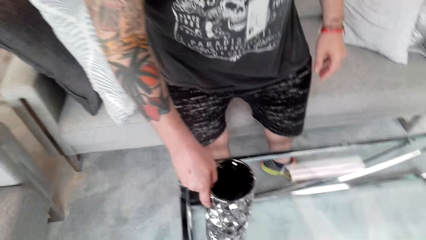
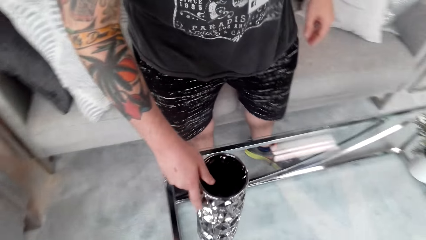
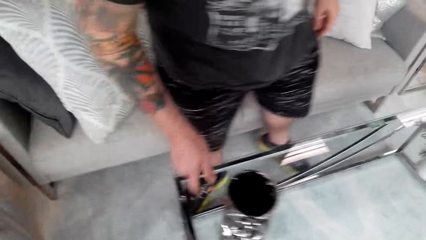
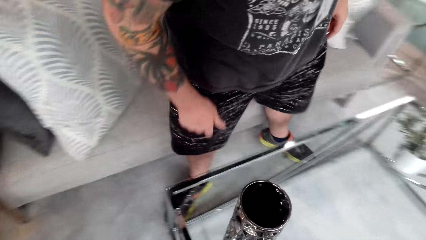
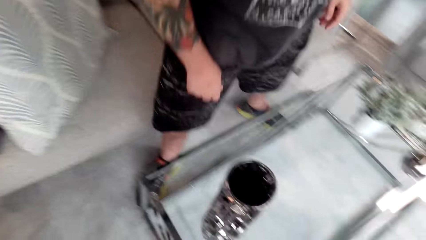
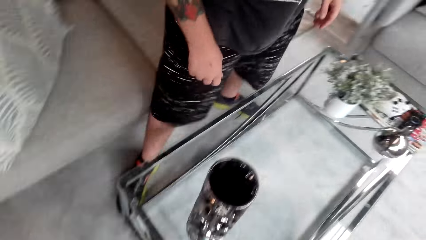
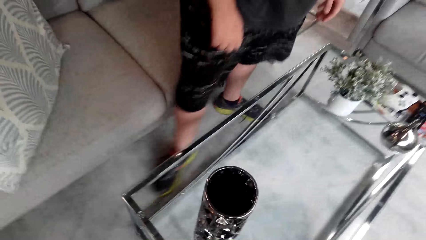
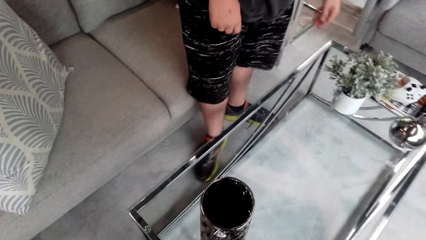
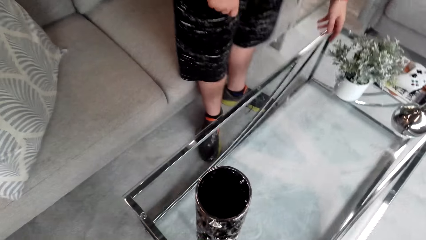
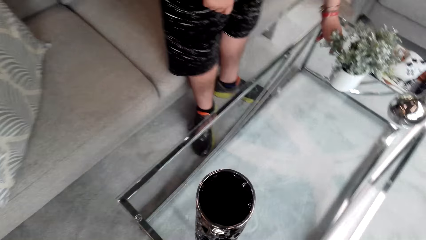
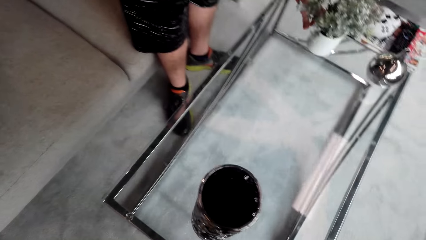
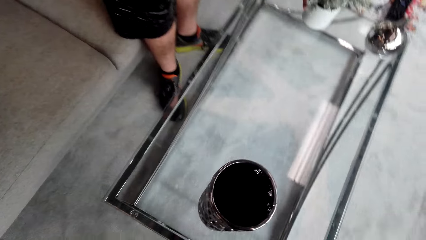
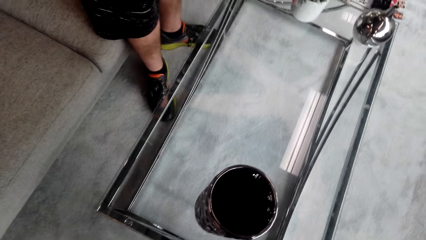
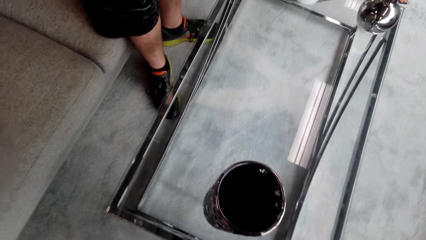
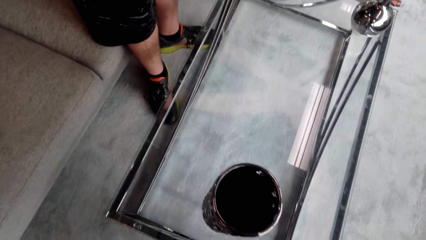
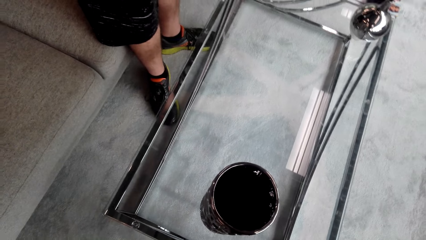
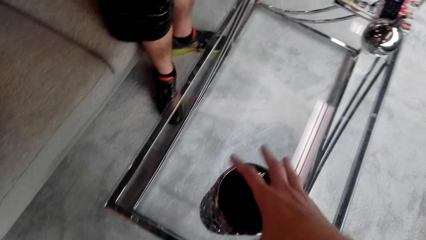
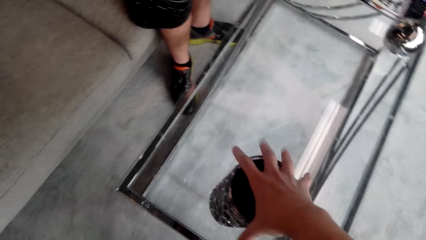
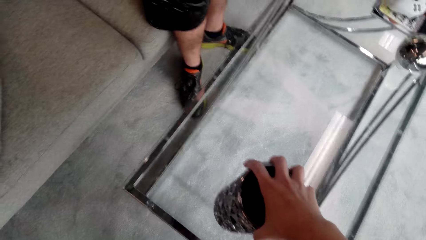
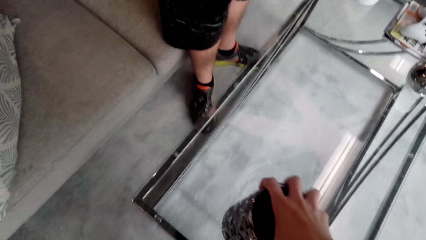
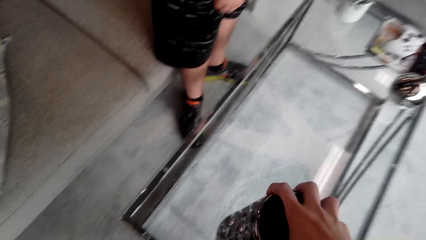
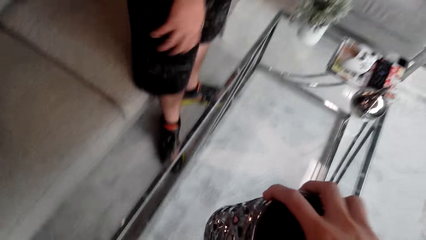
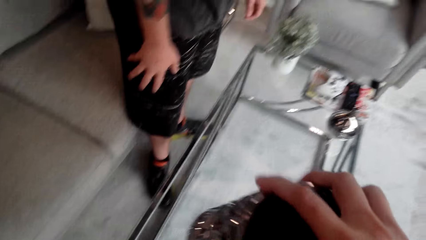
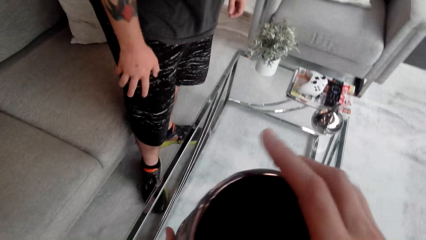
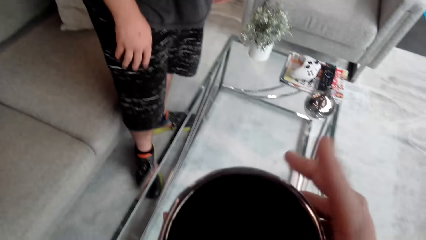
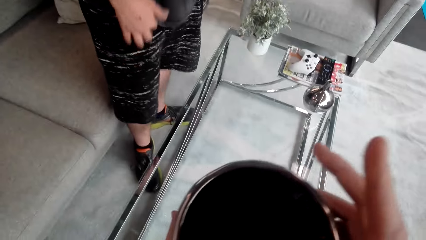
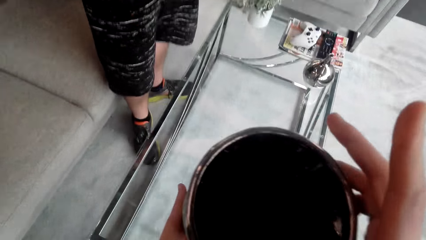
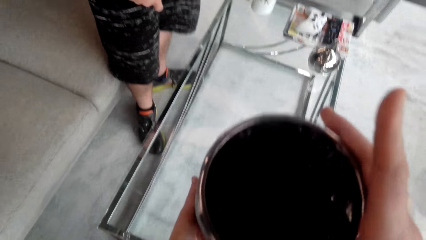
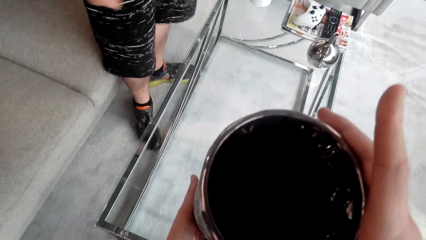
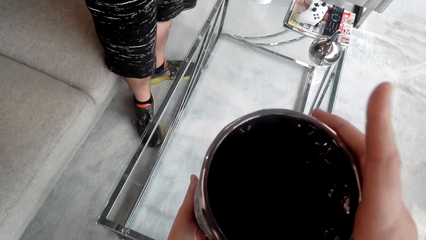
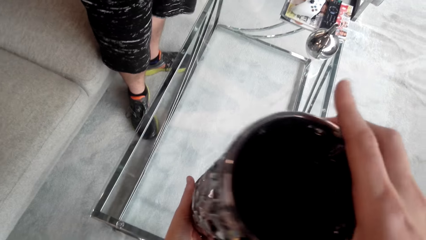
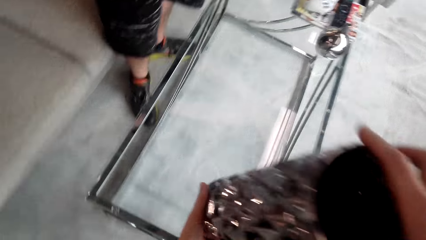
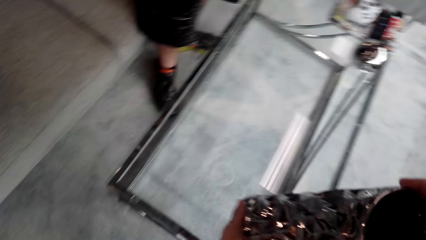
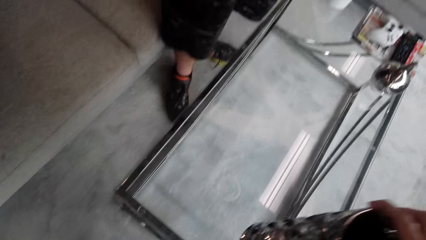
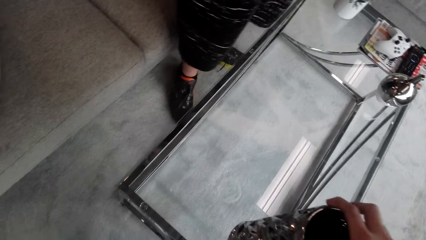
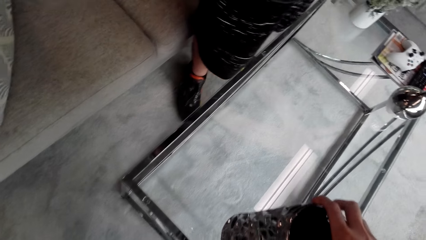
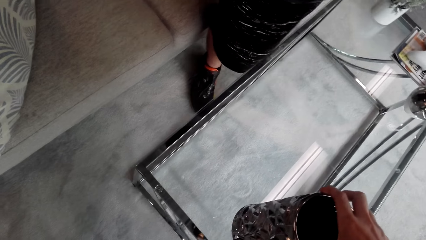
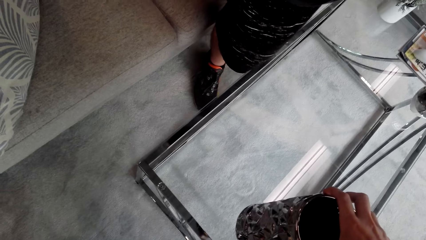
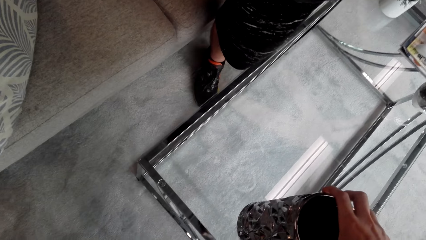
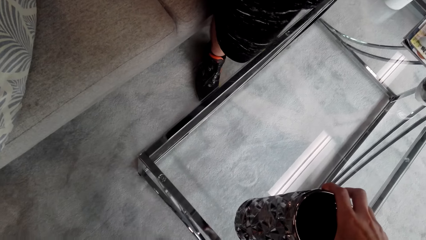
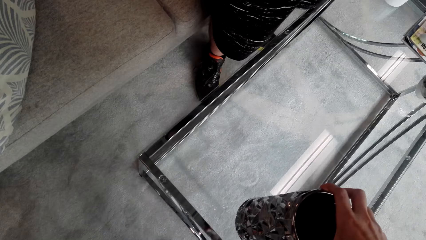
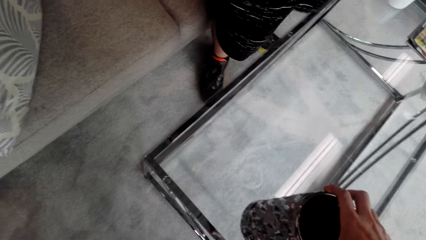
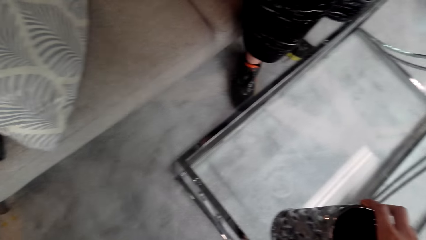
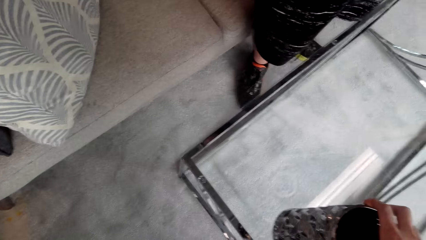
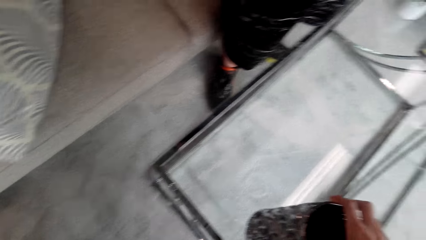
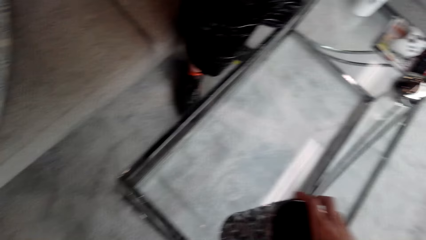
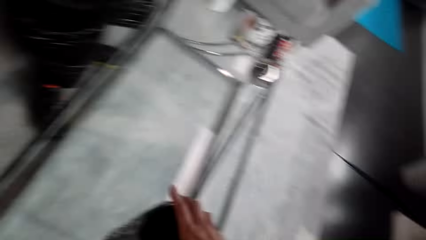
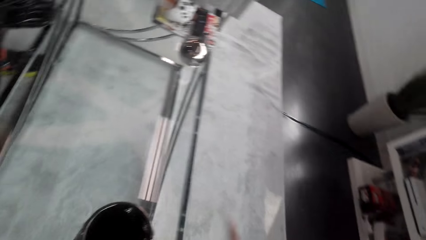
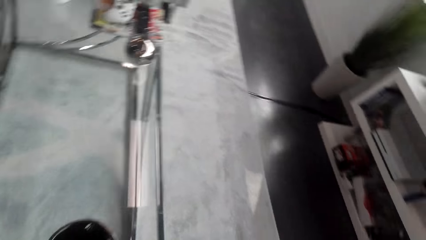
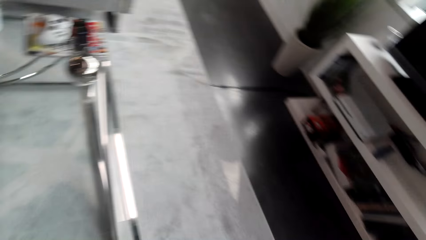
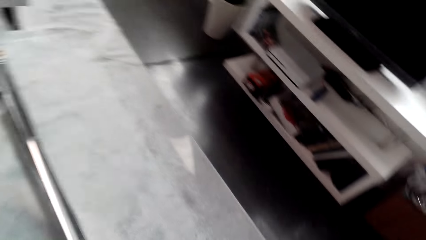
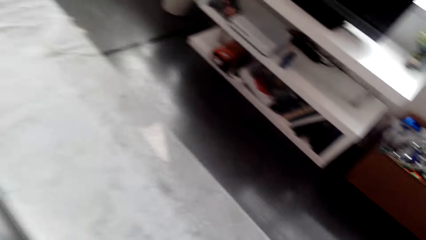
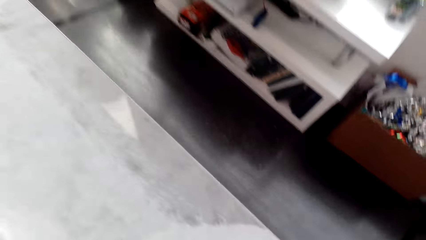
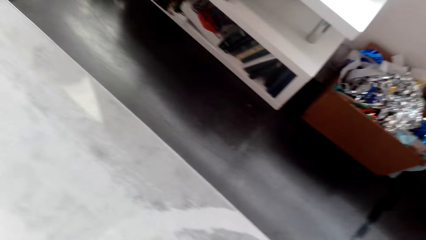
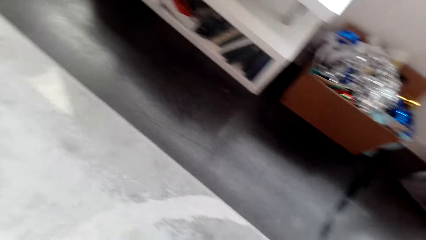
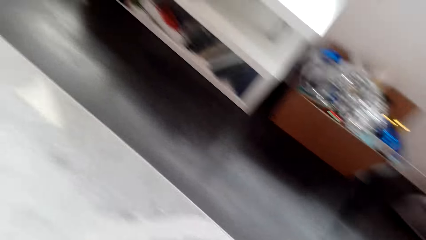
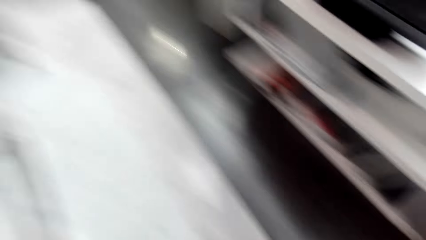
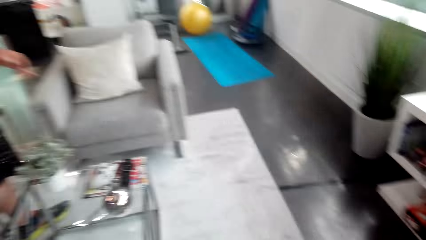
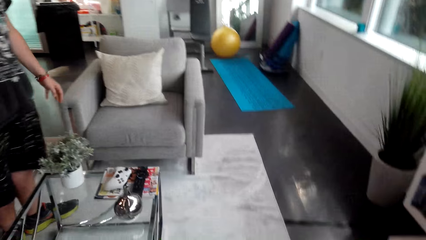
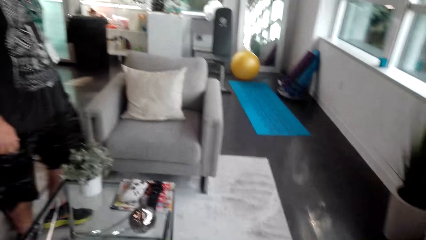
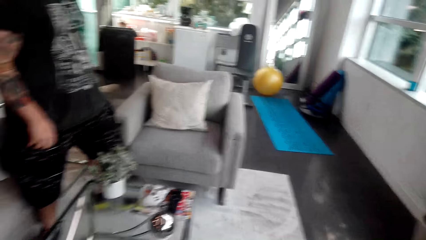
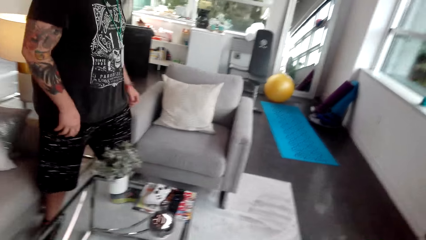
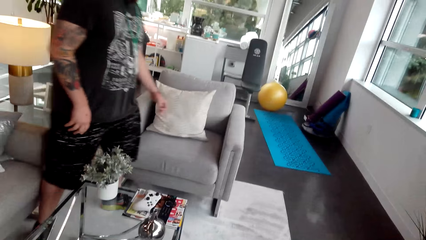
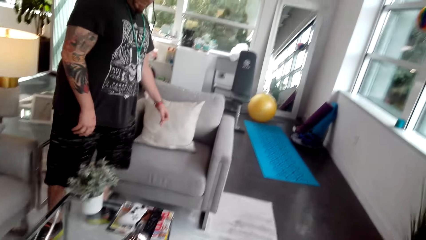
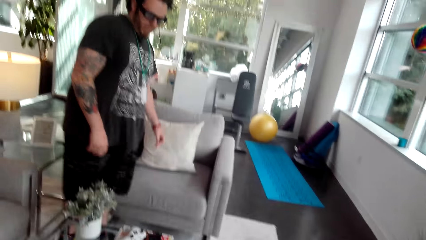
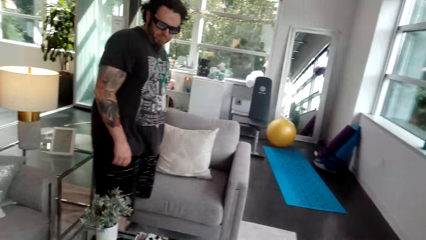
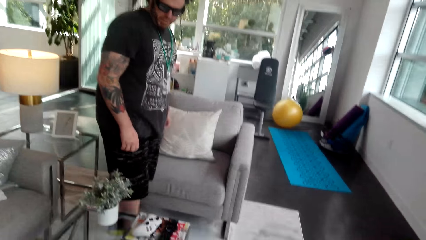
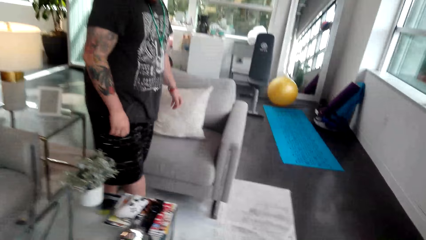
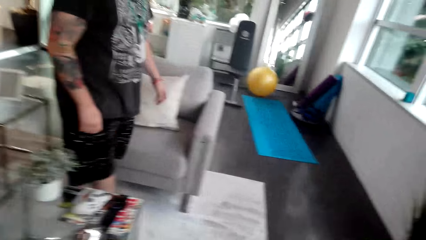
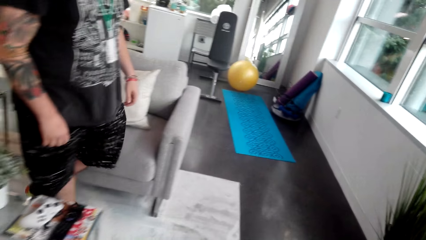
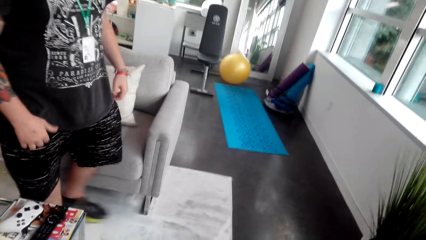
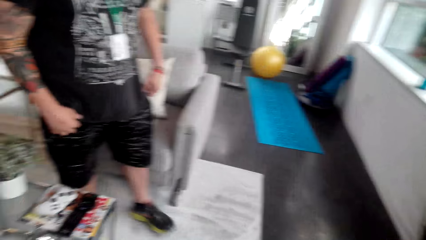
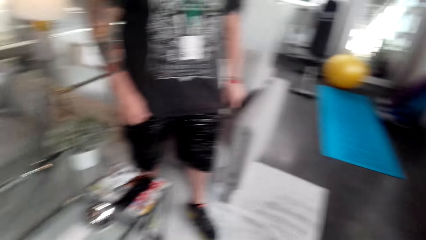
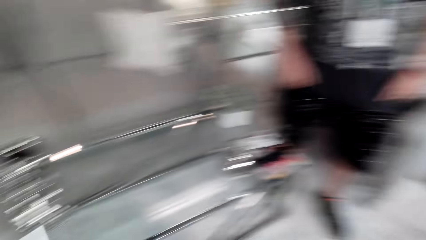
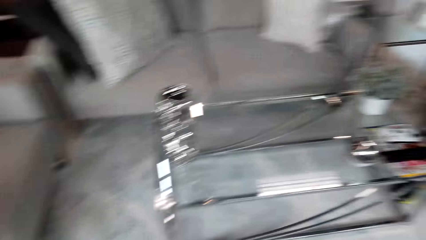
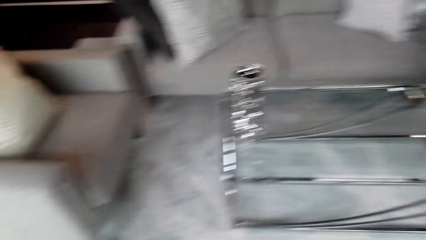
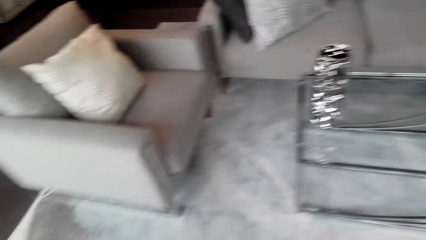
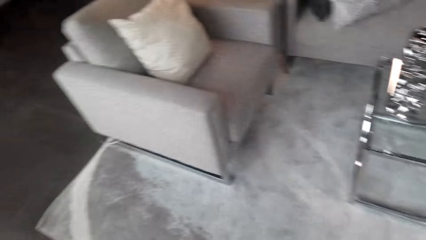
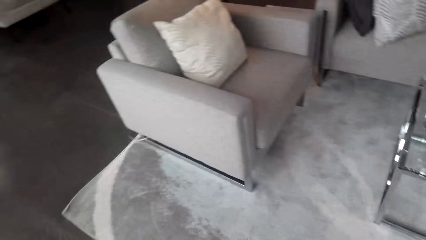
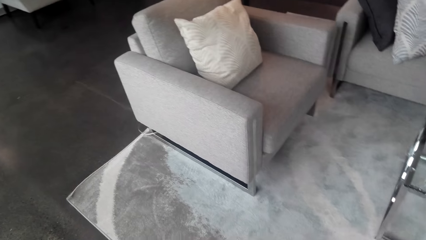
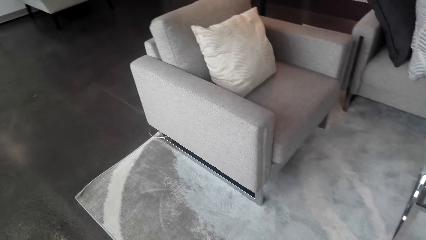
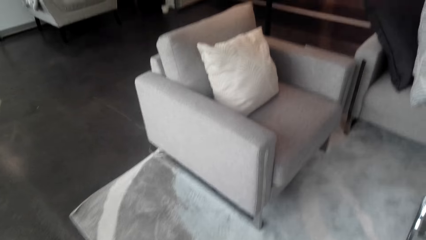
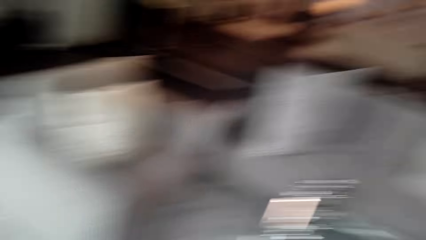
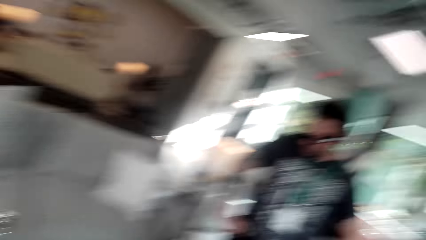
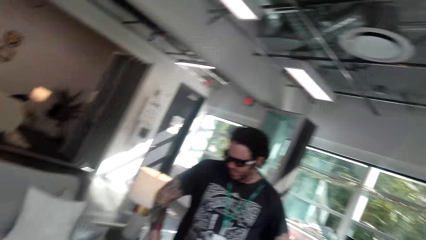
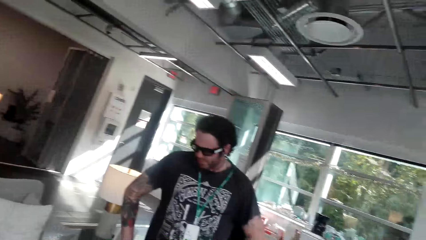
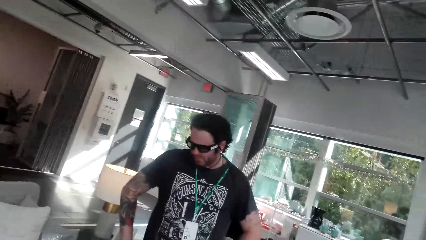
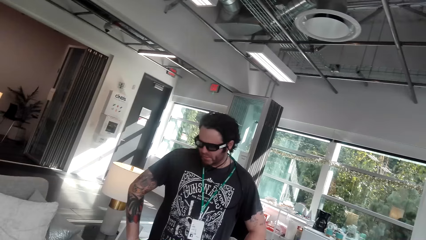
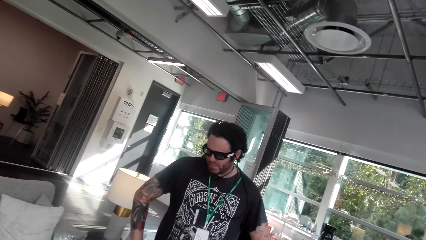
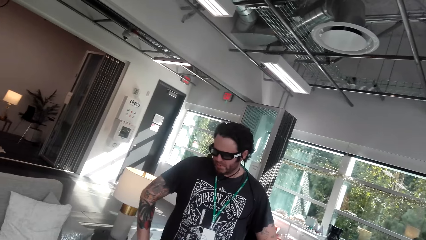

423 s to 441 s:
The camera wearer looks at the décor. A man holds a flower vase on the table. The camera wearer picks up a table décor. They carry the vase on the table. They put the table décor on the table. They look around. The man moves around. The camera wearer looks around. They look at the man.
